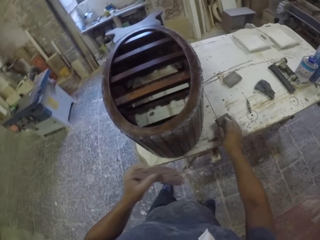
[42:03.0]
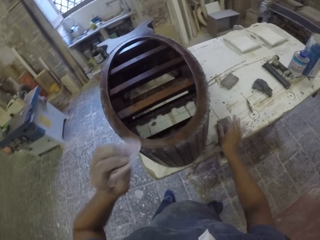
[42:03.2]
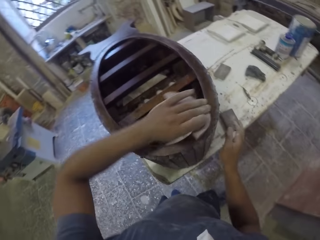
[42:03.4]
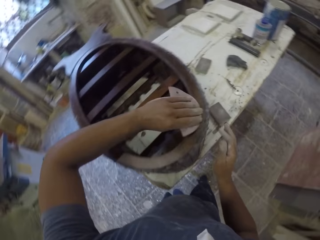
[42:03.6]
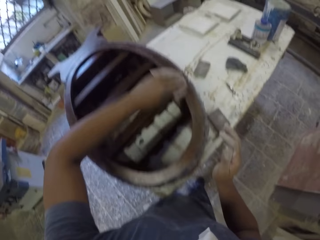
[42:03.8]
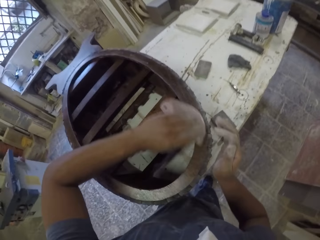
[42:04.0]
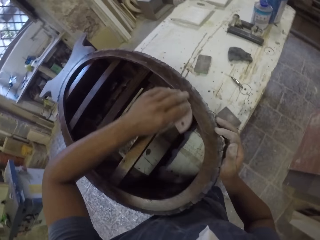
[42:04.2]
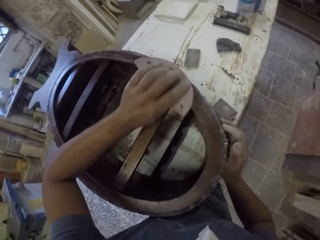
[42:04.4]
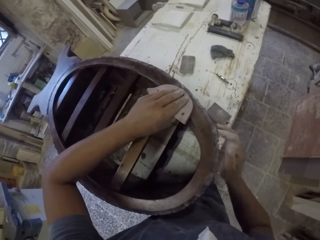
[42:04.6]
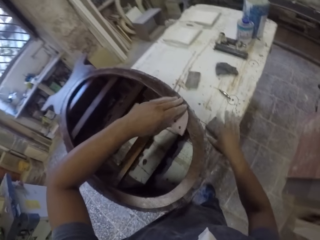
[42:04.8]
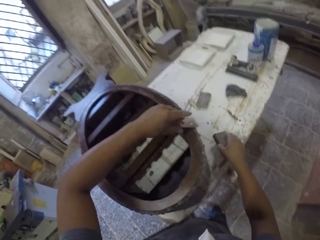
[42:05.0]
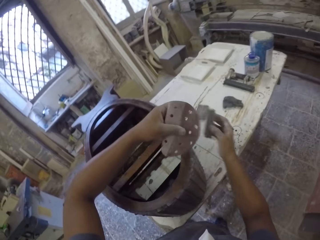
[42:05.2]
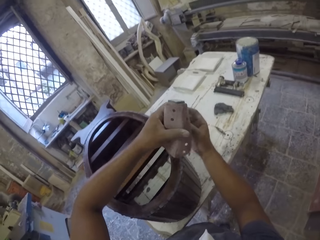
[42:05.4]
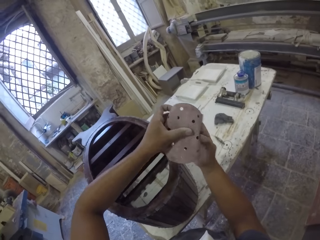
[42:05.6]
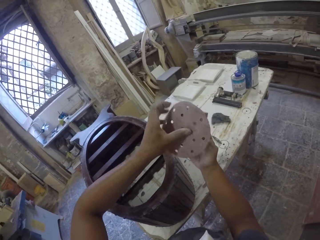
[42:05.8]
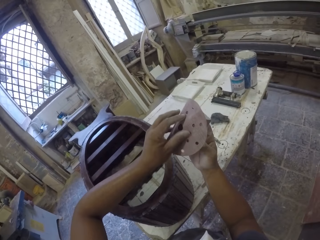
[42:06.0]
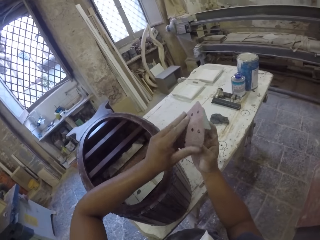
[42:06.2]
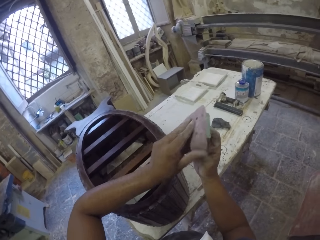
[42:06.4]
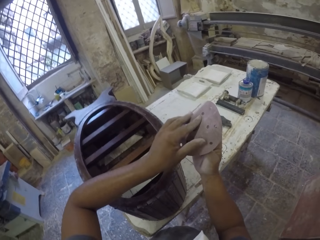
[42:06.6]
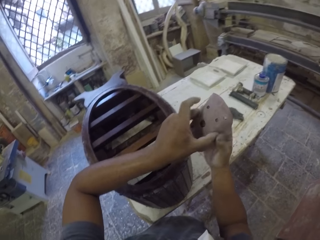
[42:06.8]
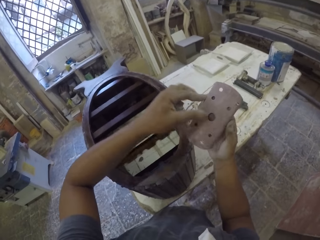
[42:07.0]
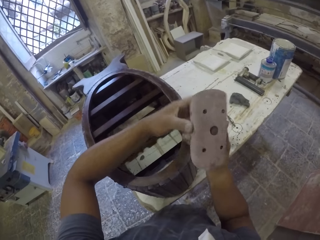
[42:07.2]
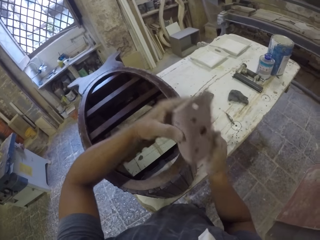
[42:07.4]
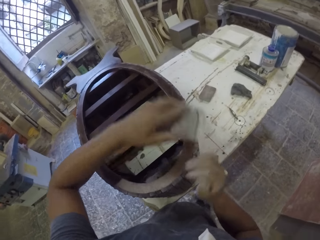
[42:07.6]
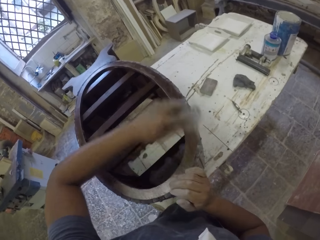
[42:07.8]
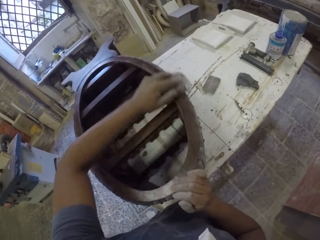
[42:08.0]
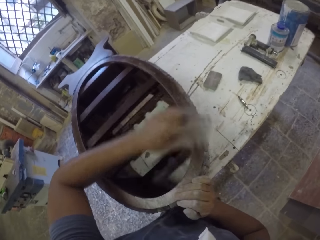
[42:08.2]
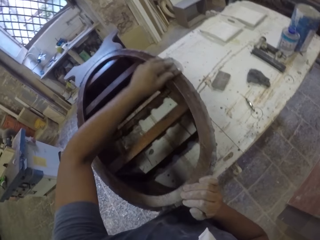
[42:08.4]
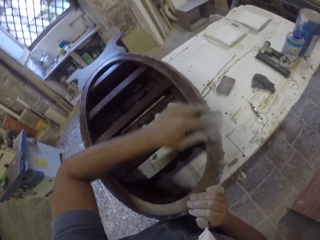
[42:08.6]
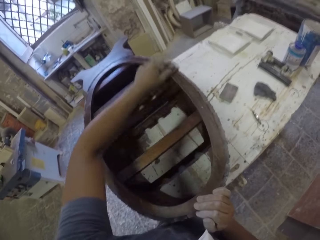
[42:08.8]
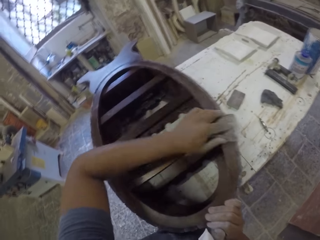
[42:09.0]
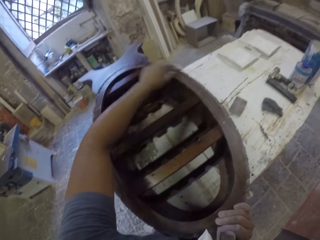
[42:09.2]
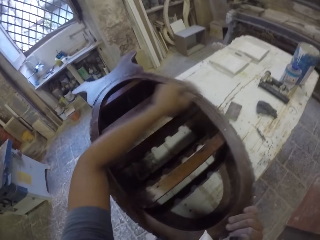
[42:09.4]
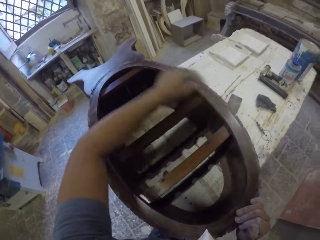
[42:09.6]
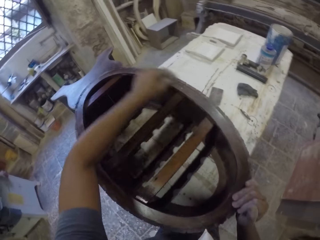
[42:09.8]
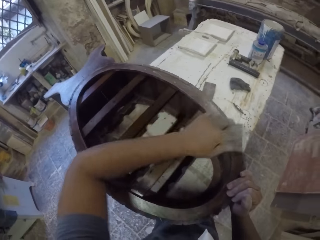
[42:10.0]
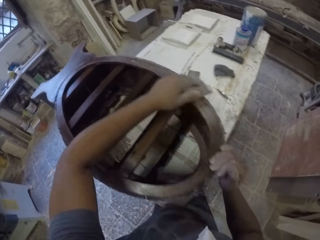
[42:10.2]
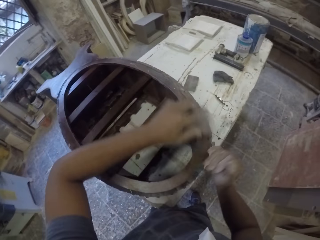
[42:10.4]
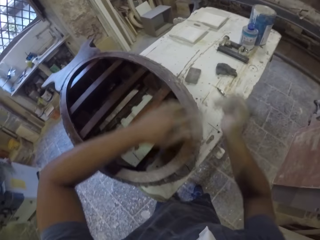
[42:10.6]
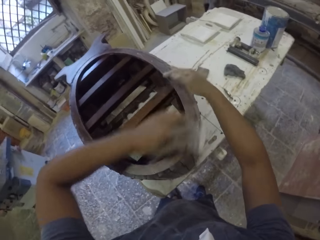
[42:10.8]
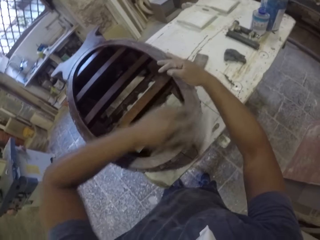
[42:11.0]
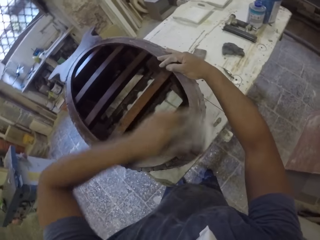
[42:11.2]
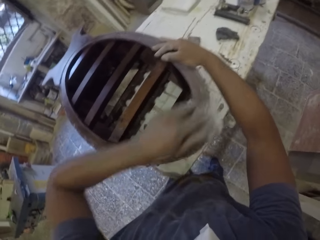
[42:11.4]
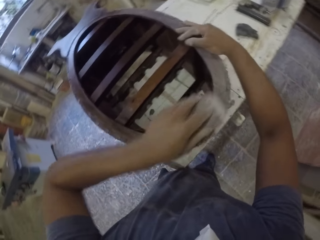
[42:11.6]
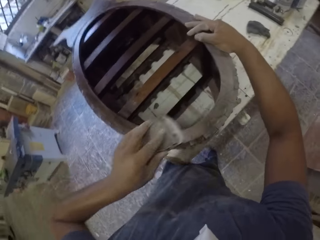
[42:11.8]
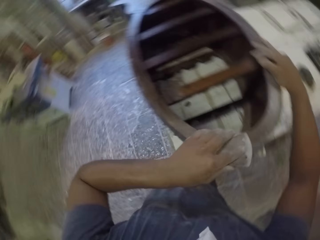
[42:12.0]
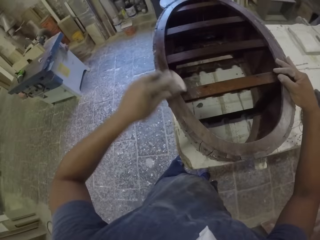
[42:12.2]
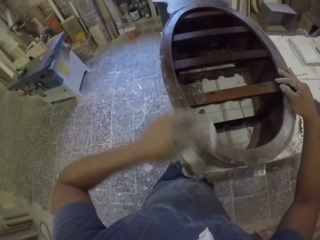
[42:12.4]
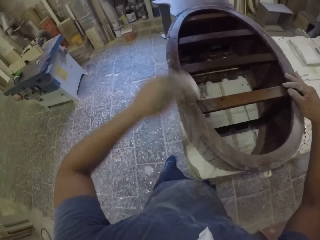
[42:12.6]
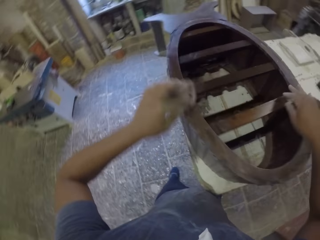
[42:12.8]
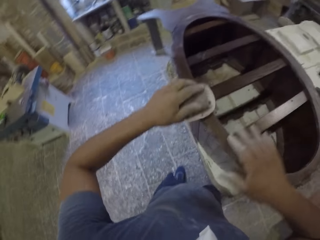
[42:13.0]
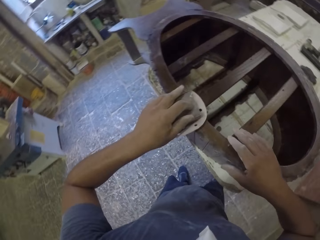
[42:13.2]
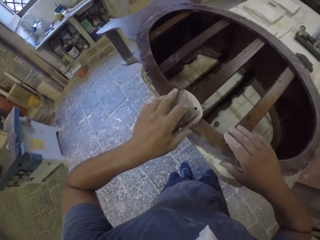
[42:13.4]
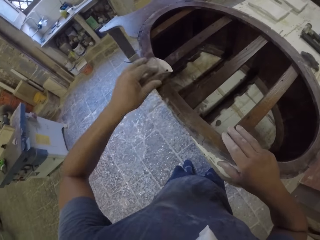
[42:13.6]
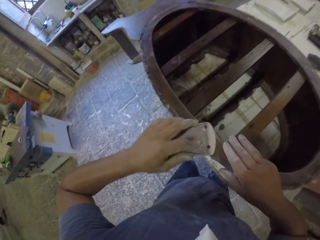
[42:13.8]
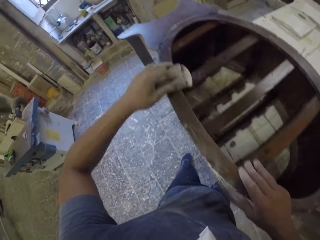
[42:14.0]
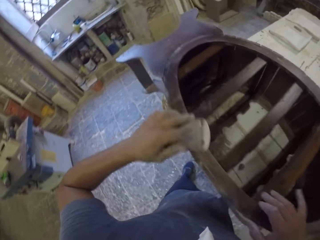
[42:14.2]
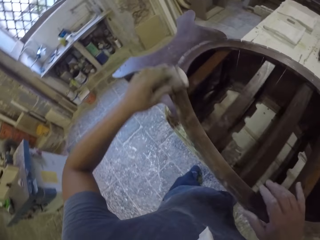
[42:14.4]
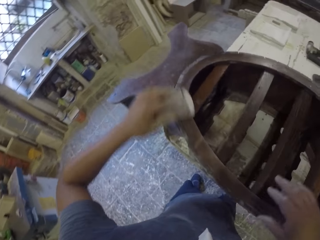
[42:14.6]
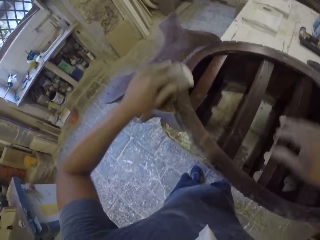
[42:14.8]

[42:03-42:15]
The camera wearer picks up a sandpaper on the table with the left hand. They place the sandpaper on the table with the right hand. They smoothen a wooden stand with the sandpaper in the room. They pick up the sandpaper on the table with the right hand. They hold the sandpaper in the room with both hands. They fold the sandpaper. They smoothen the wooden stand with the sandpaper in the room. They hold the wooden stand with the right hand. They smoothen the wooden stand with the sandpaper in the room.

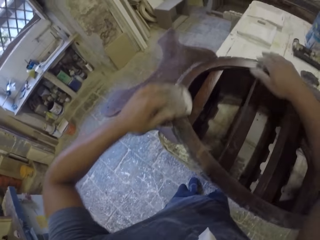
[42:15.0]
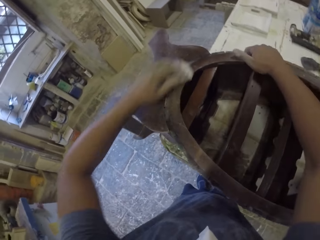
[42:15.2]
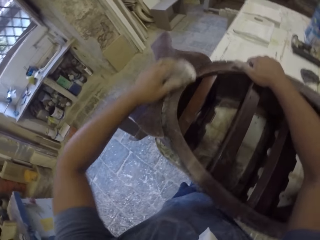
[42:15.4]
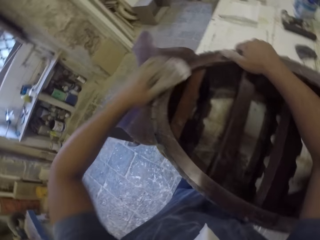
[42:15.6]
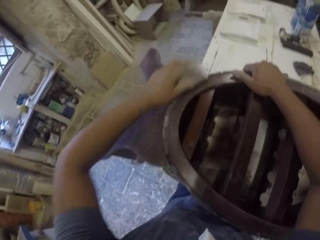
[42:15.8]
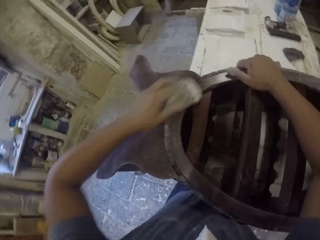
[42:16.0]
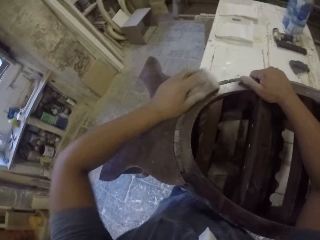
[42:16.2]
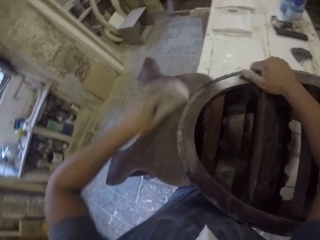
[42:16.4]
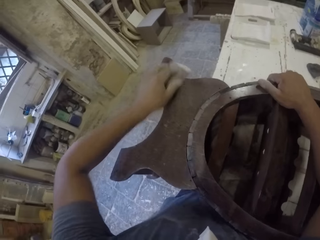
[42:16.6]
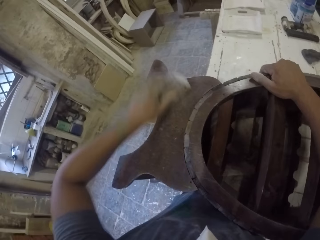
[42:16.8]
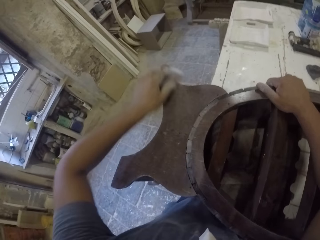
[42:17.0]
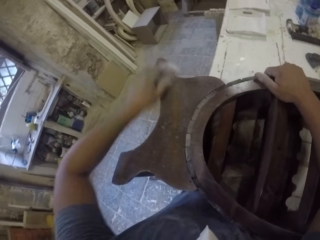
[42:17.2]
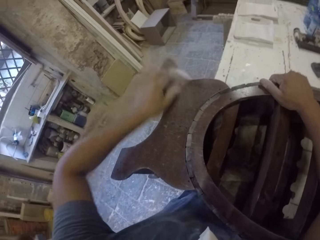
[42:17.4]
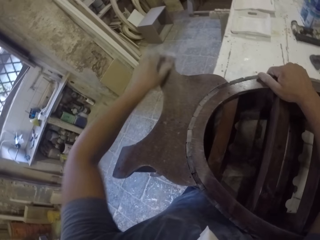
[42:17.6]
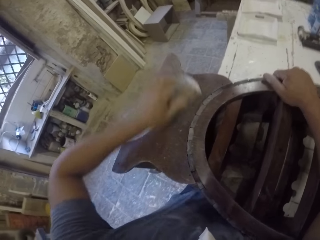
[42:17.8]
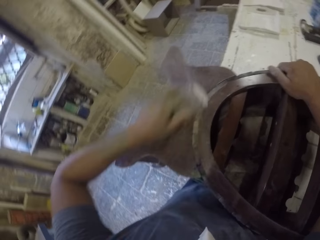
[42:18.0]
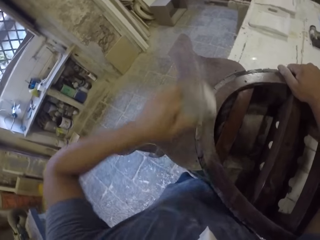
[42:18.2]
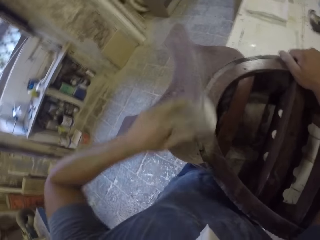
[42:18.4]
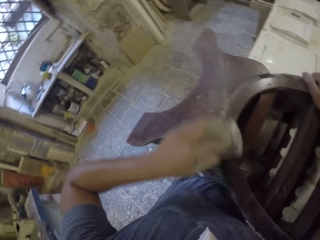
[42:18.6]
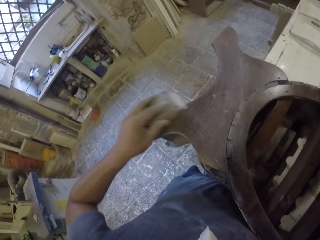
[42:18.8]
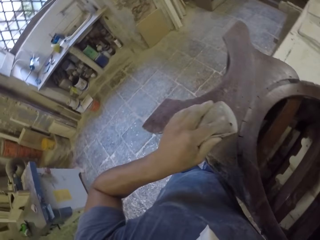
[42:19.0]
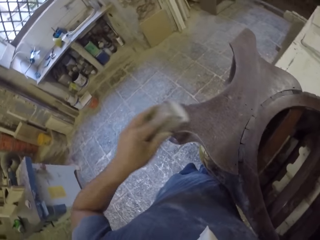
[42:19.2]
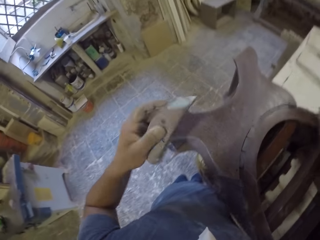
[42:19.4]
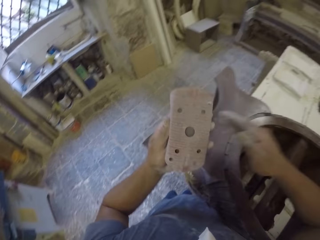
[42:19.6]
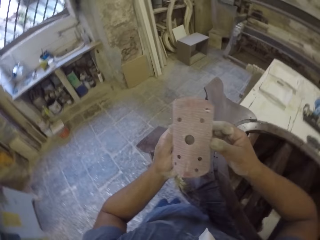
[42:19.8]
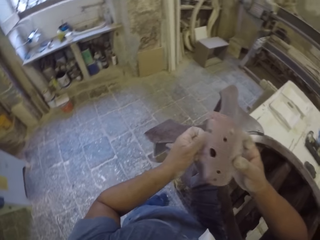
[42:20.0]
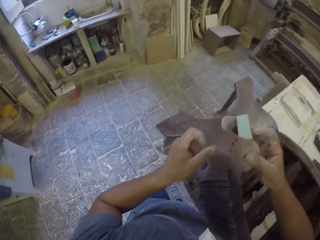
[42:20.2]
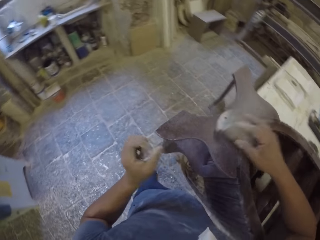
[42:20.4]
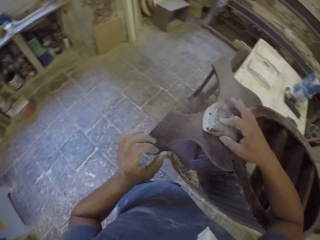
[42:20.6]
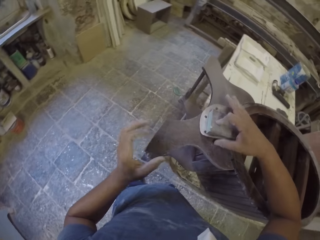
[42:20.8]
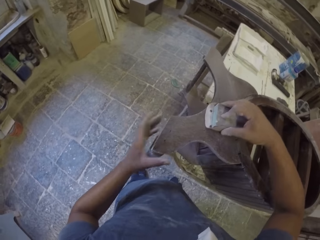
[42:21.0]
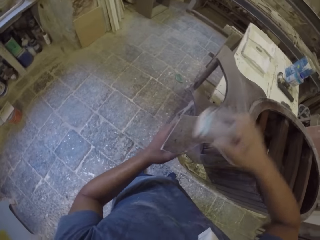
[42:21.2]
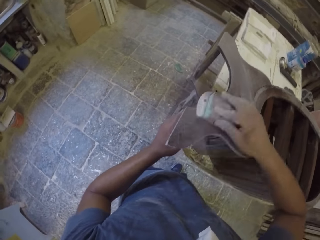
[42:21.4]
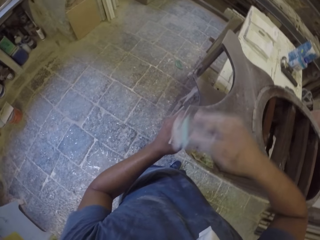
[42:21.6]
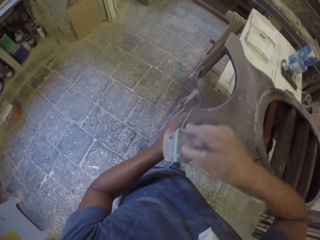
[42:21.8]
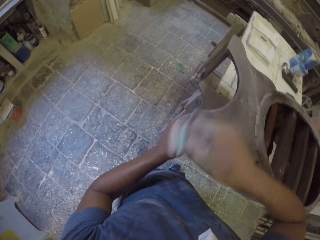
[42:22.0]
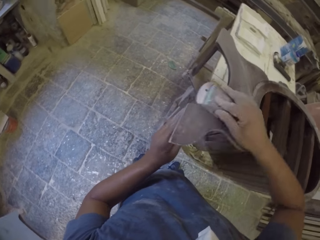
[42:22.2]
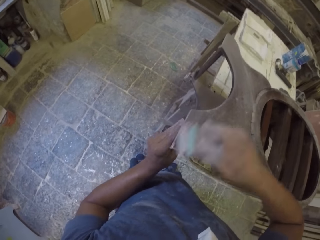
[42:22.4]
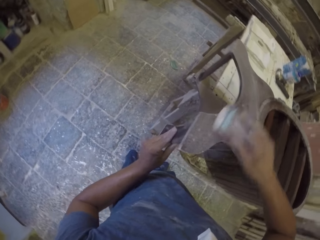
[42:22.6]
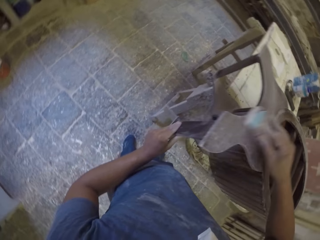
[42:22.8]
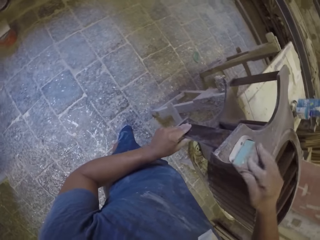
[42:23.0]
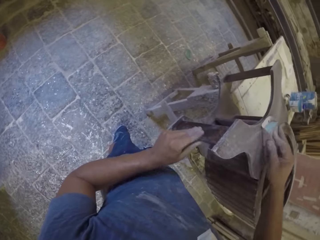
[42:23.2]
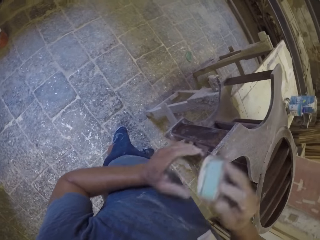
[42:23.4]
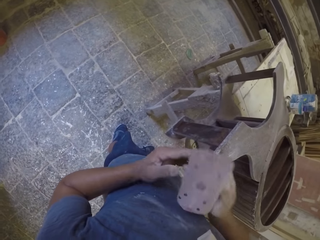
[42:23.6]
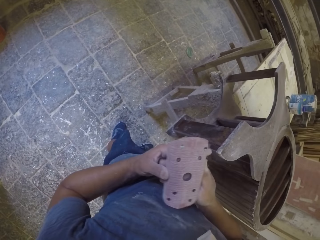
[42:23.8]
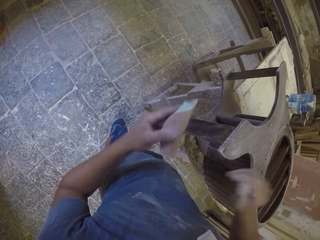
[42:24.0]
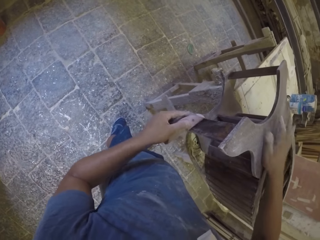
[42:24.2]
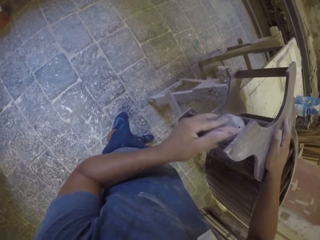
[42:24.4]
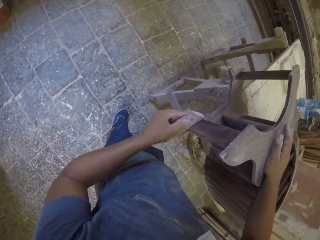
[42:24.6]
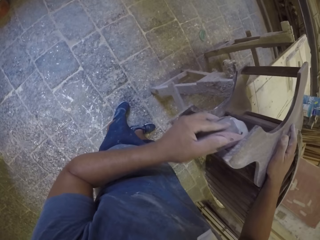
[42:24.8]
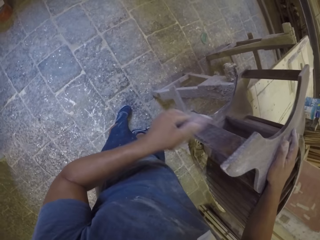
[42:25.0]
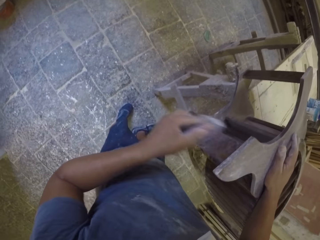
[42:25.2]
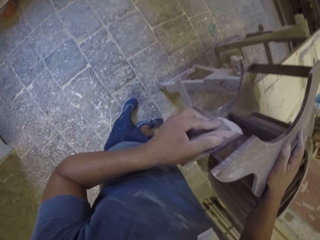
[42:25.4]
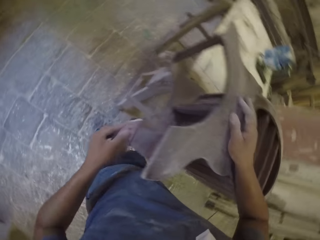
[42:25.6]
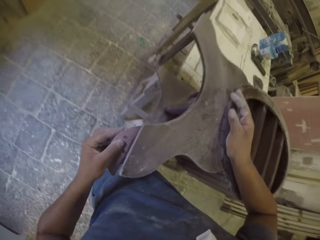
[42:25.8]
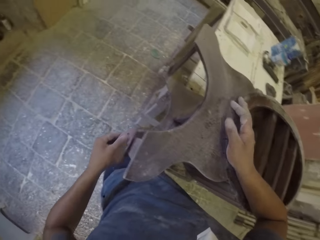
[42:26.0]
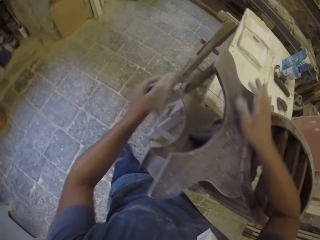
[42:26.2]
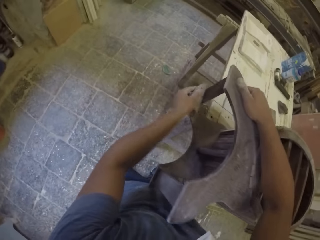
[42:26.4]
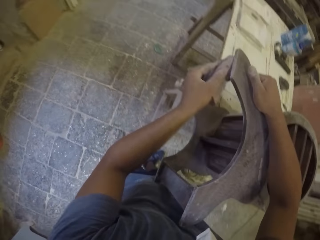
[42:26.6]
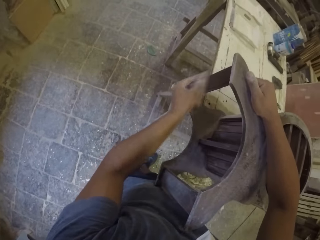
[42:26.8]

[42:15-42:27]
The camera wearer holds a sandpaper with the right hand. They smoothen a wooden stand with the sandpaper in the room. They hold the wooden stand with the left hand. They smoothen the wooden stand with the sandpaper in the room. They hold the sandpaper with the left hand. They hold the wooden stand with the right hand. They smoothen the wooden stand with the sandpaper in the room.
